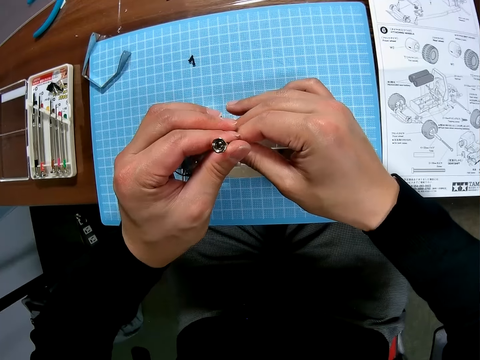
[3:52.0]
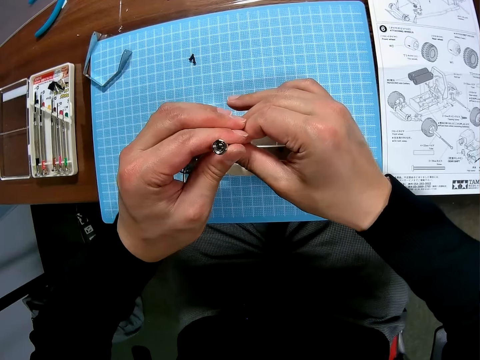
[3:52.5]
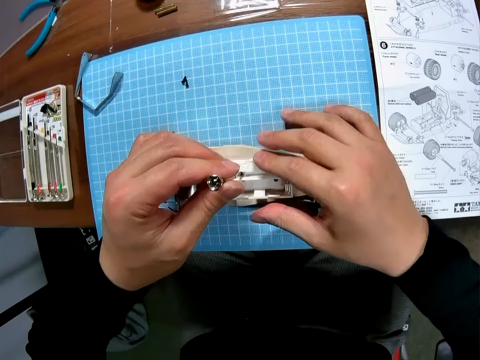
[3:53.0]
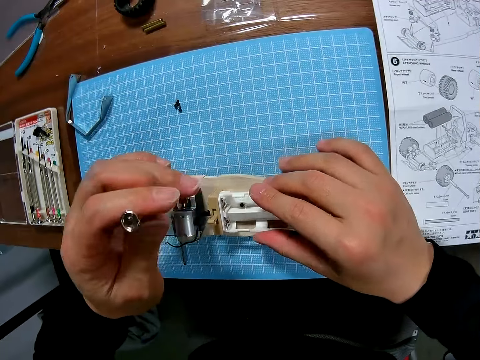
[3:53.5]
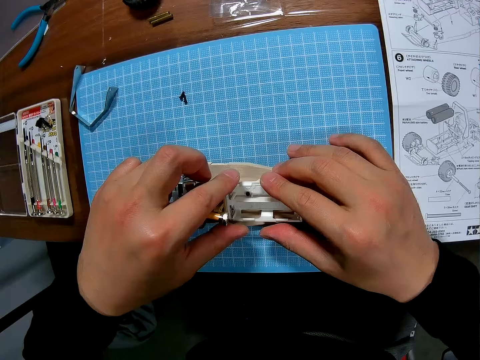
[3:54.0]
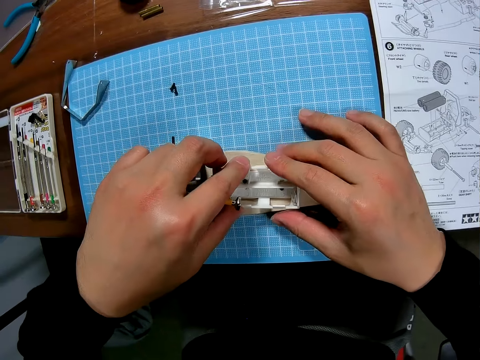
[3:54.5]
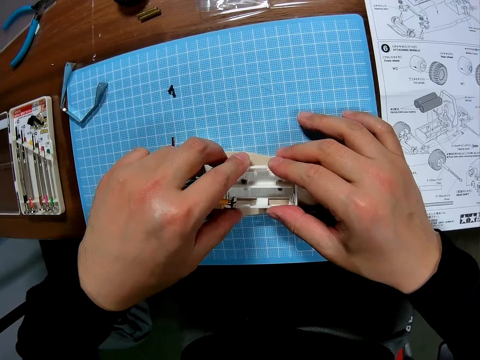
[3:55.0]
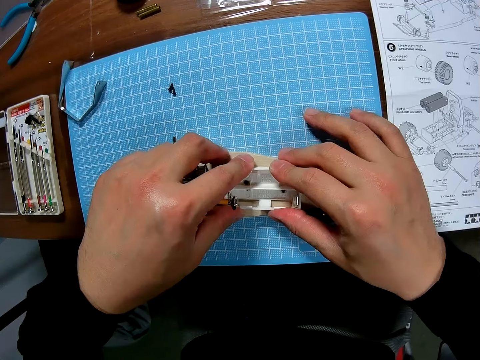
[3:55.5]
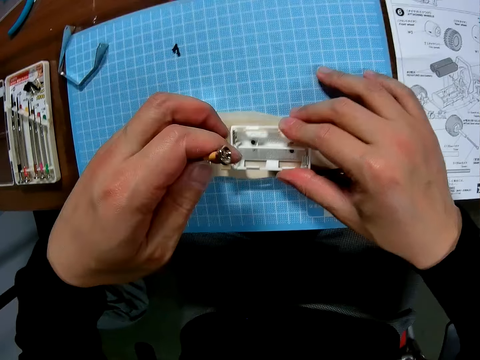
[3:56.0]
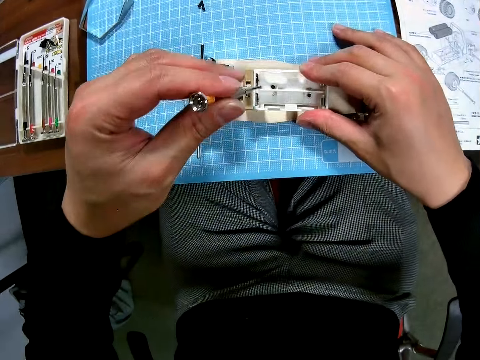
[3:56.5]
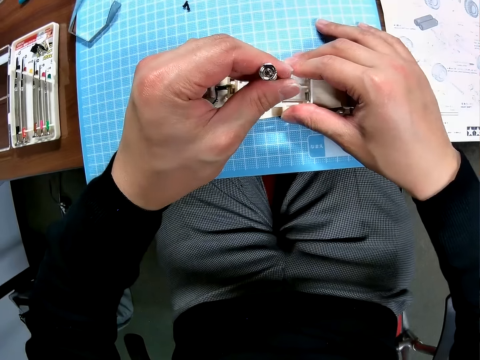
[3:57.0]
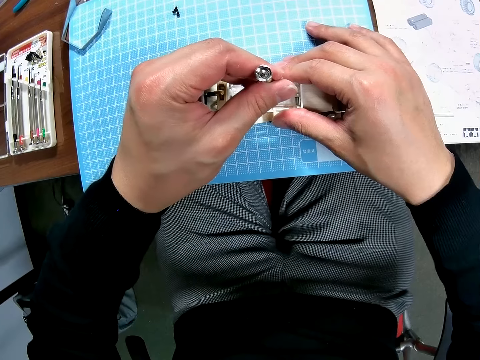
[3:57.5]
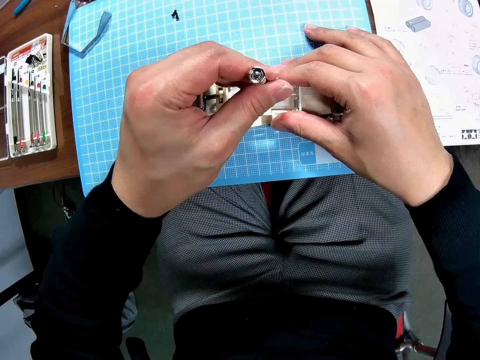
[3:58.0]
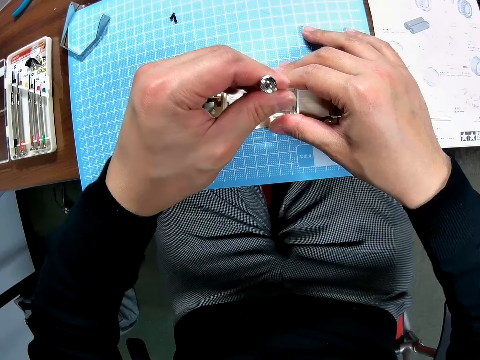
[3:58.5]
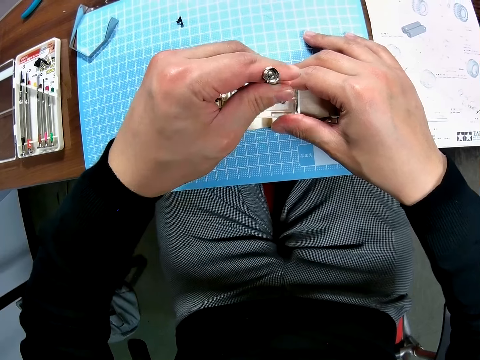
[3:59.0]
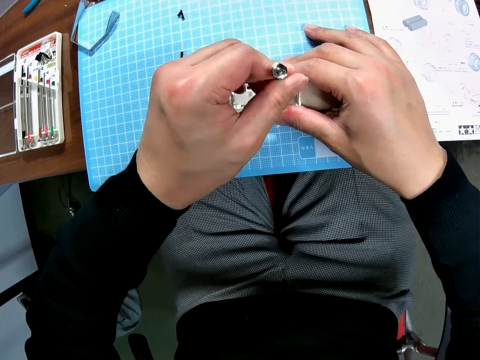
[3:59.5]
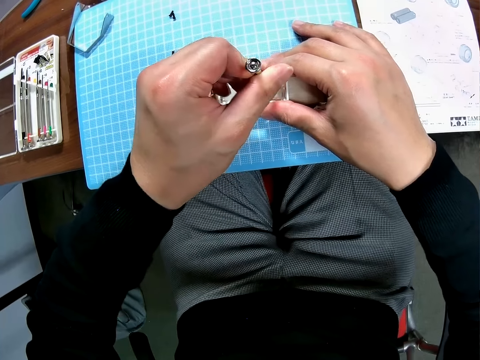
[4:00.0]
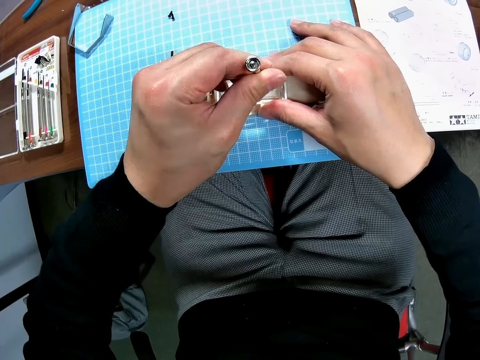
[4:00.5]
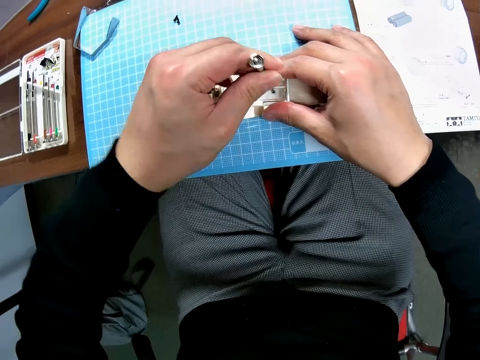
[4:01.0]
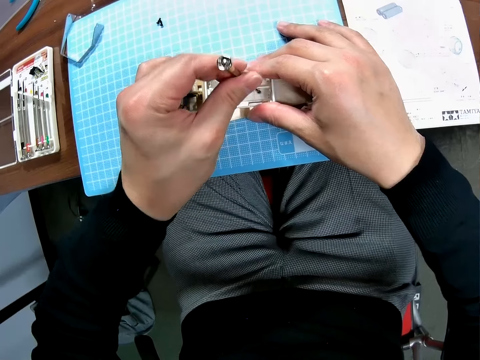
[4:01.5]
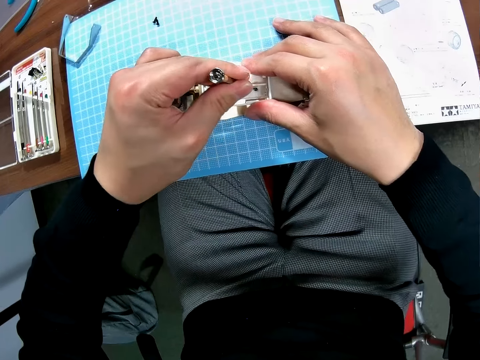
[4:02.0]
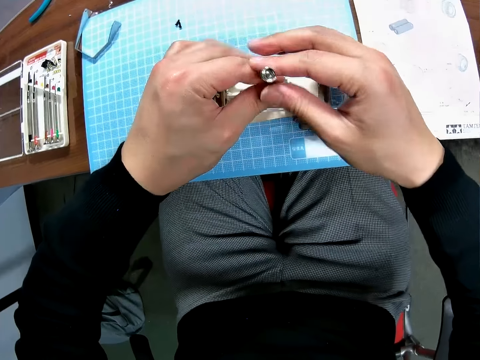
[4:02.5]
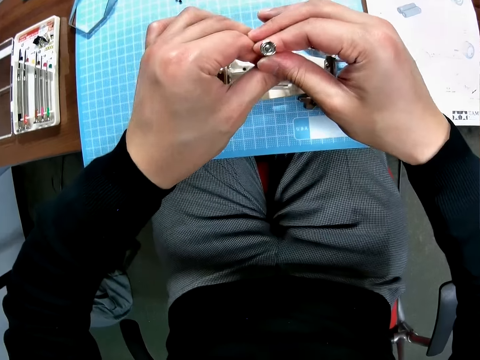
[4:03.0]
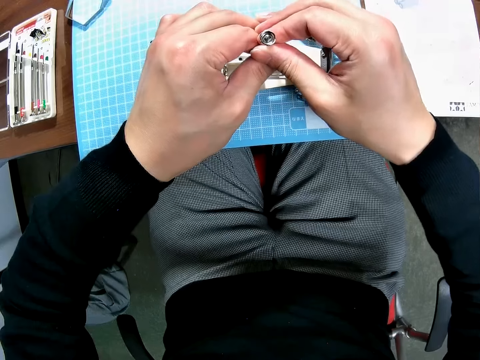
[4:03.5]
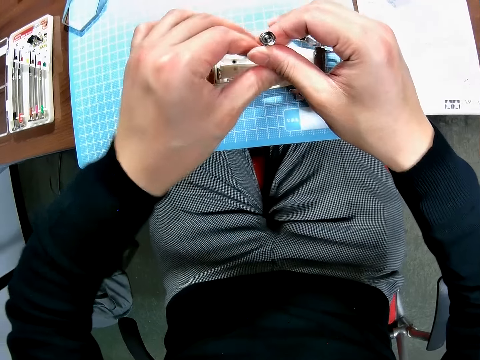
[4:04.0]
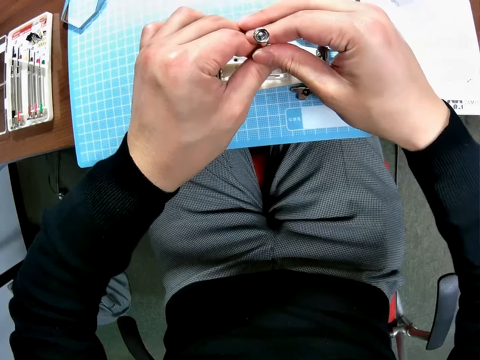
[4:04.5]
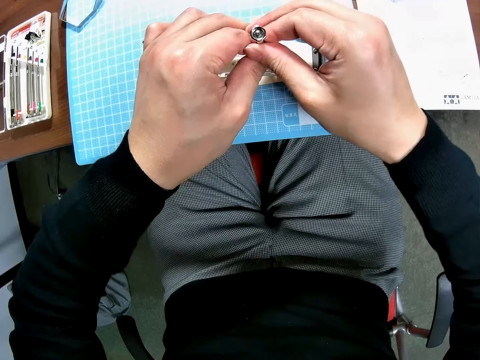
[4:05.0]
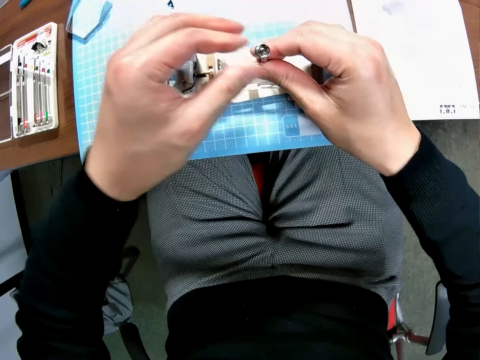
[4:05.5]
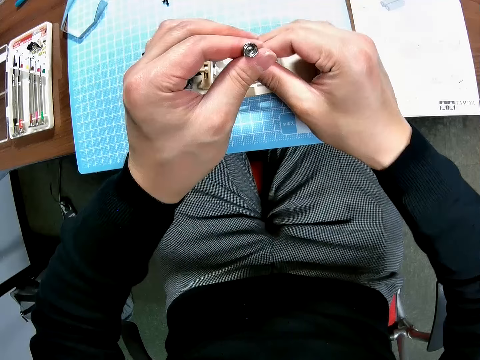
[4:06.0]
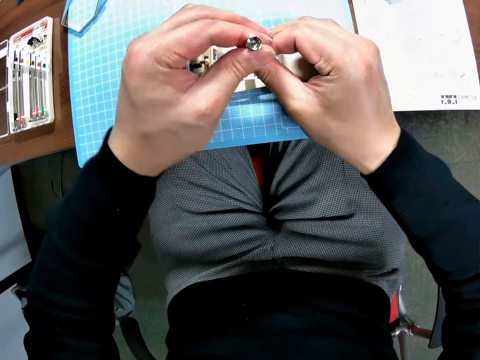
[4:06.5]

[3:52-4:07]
The camera wearer checks the toy with his hands. He tightens the bolt on the toy with the screwdriver.

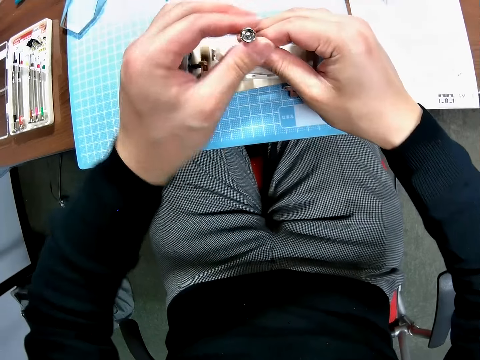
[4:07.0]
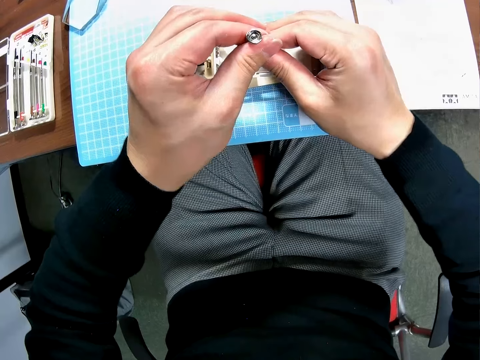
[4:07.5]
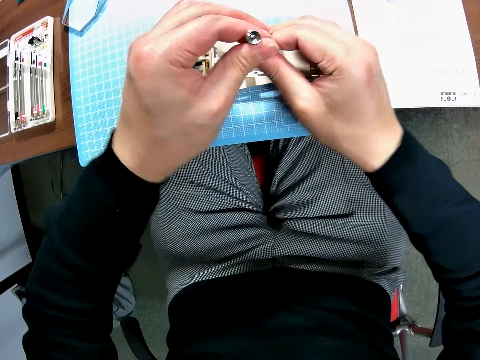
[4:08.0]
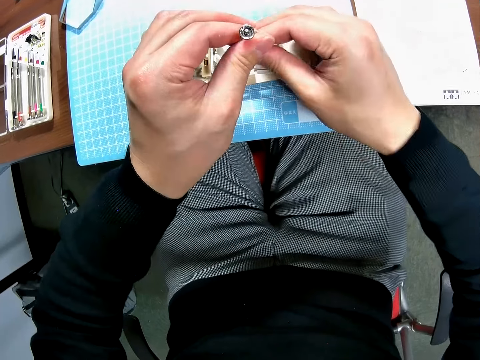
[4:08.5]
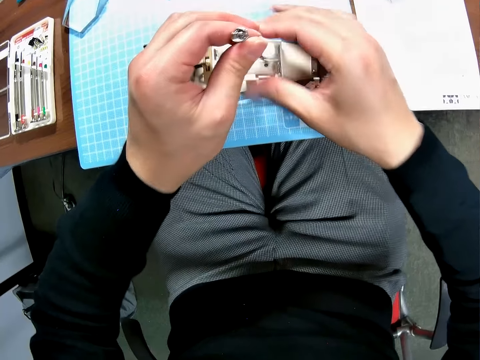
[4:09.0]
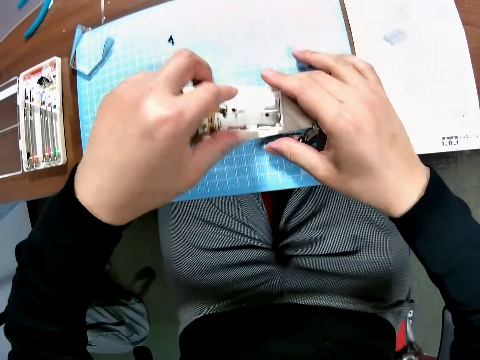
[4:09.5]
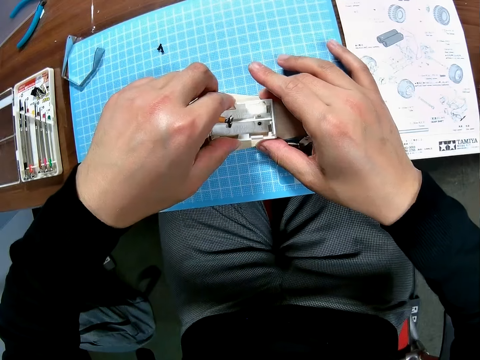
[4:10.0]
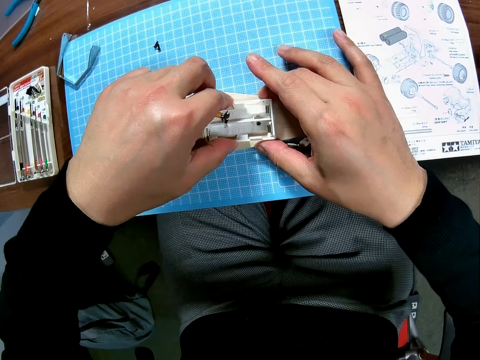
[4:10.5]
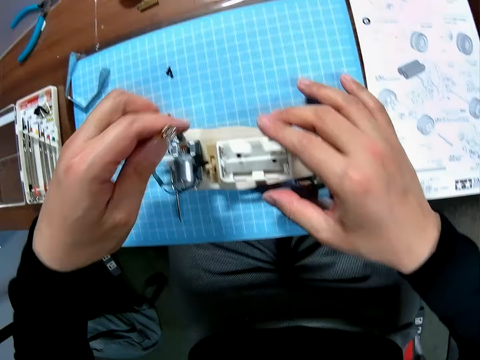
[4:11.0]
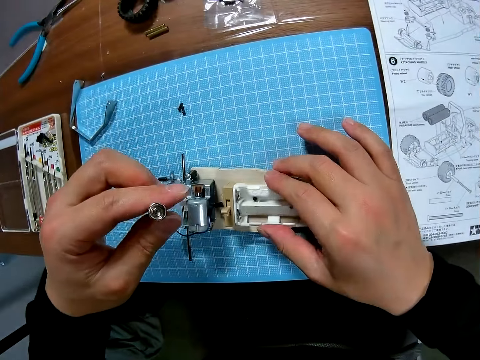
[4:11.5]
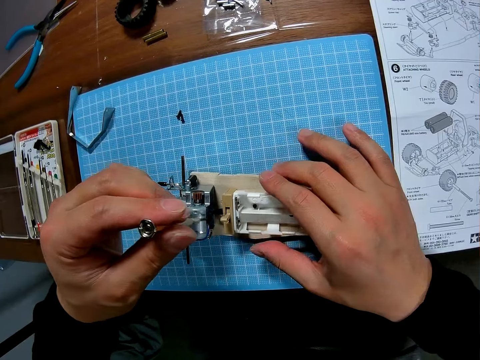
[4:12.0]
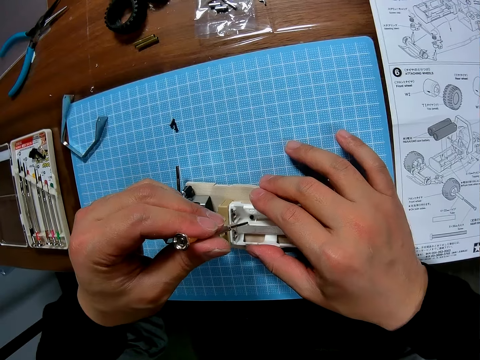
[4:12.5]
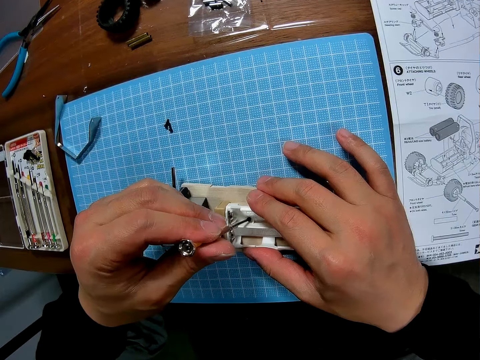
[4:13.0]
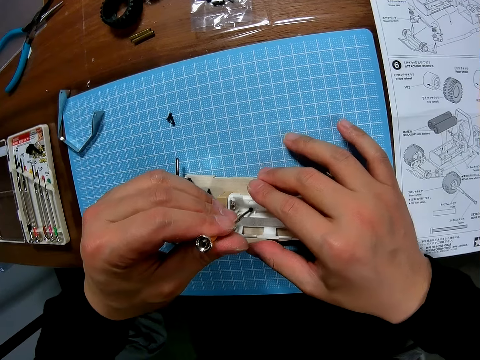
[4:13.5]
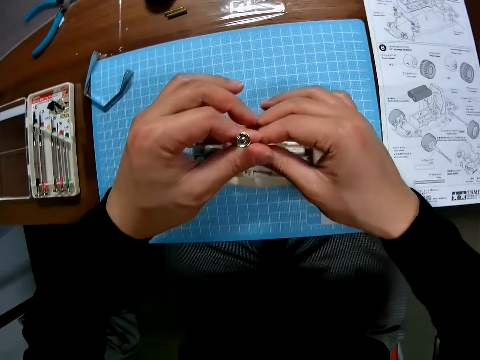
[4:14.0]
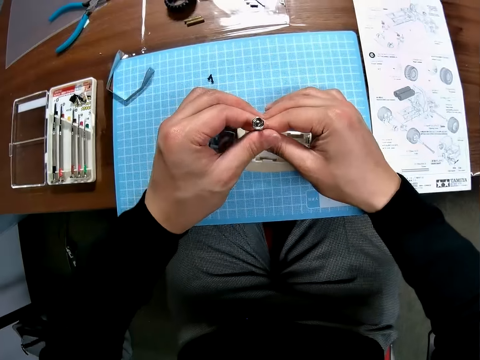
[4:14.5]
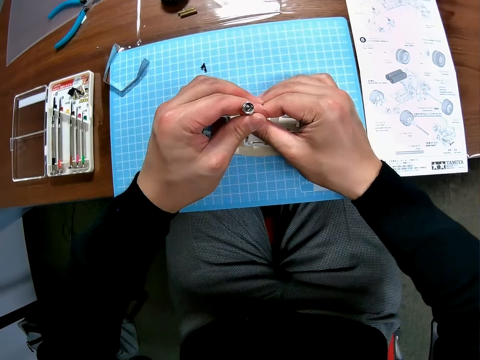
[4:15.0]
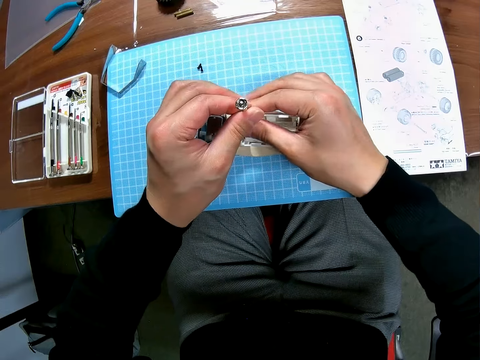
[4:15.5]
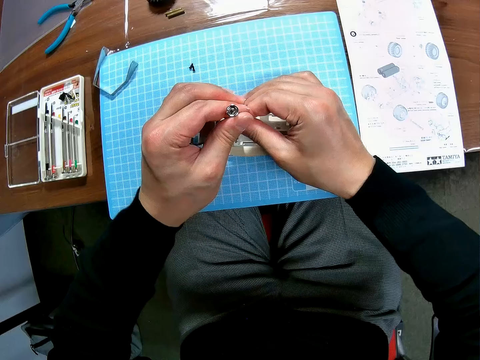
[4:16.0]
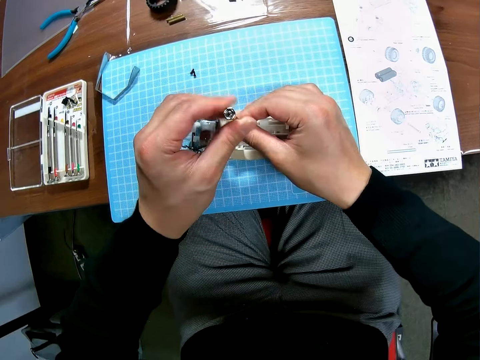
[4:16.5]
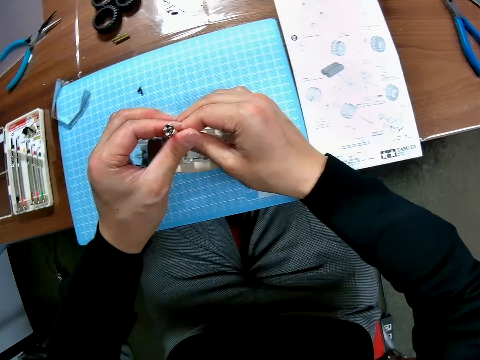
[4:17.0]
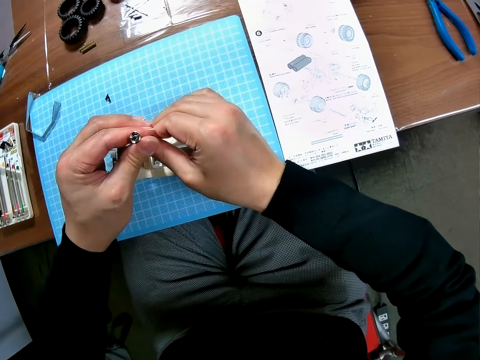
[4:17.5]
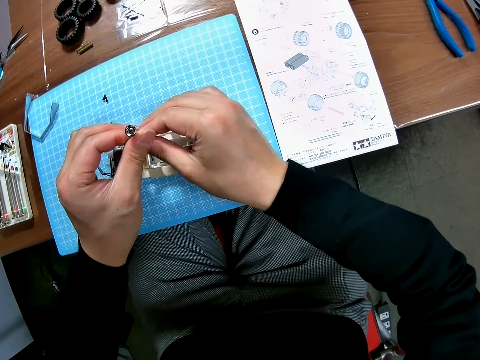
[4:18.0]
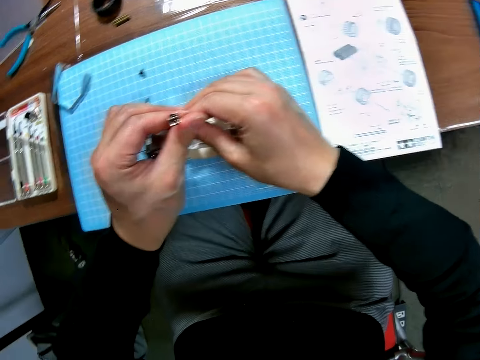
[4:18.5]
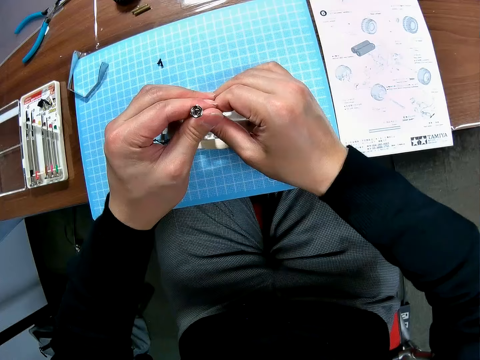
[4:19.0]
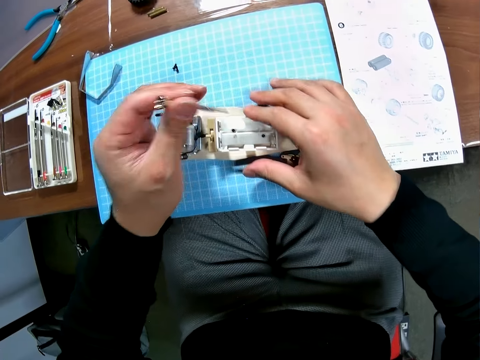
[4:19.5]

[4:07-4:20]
The camera wearer checks a part of the toy with his hands. He tightens the bolt on the toy with the screwdriver.
